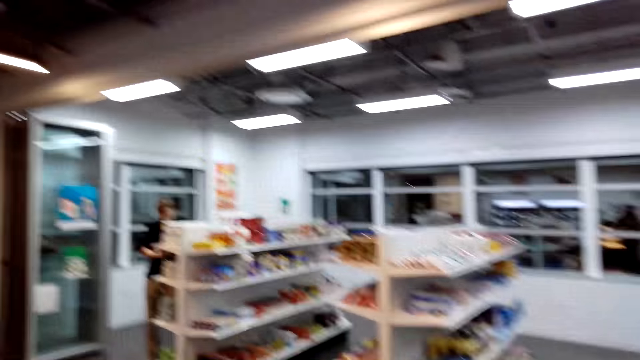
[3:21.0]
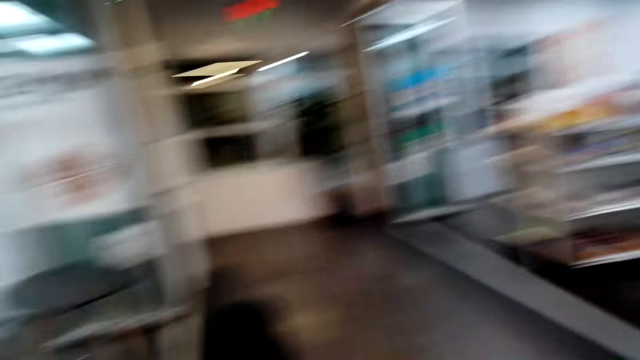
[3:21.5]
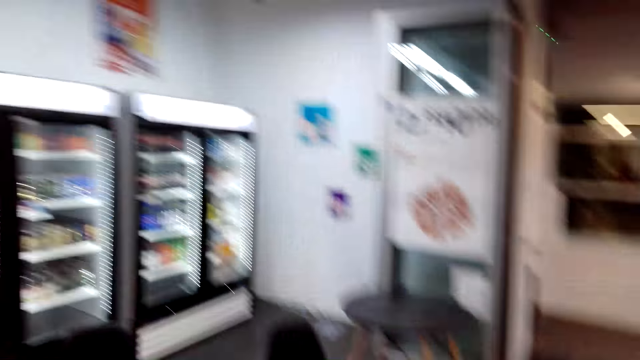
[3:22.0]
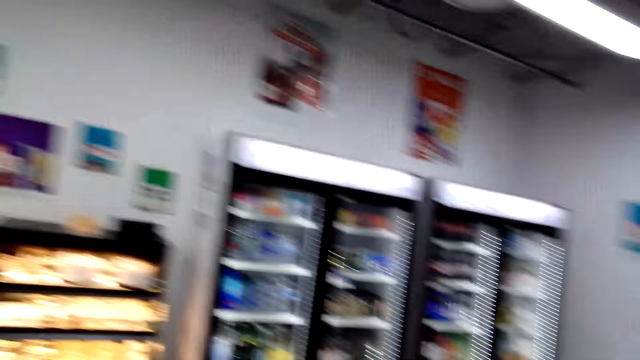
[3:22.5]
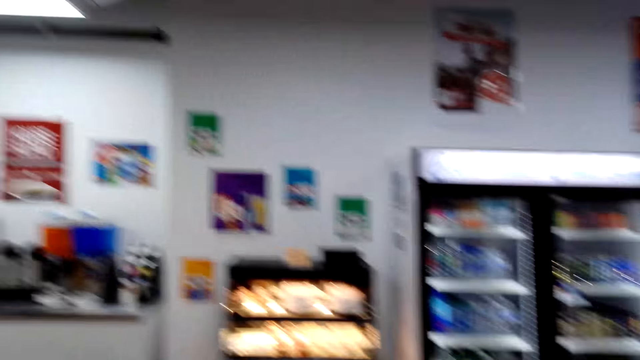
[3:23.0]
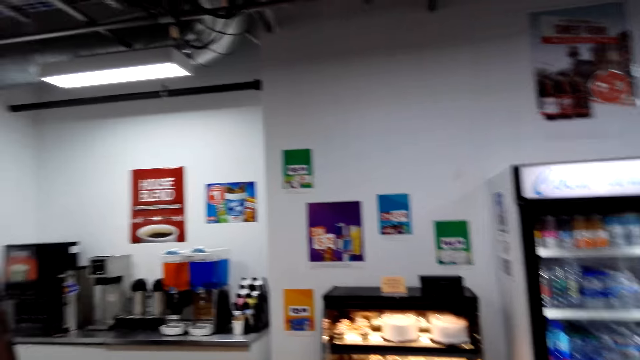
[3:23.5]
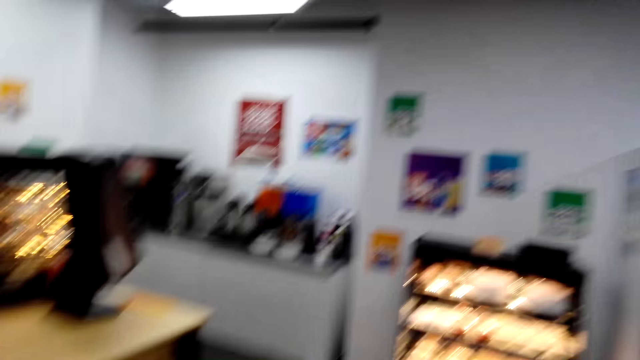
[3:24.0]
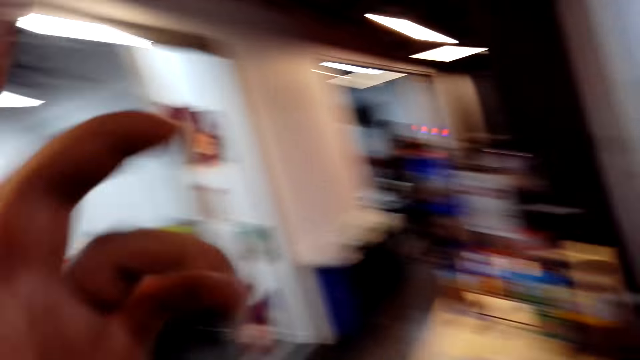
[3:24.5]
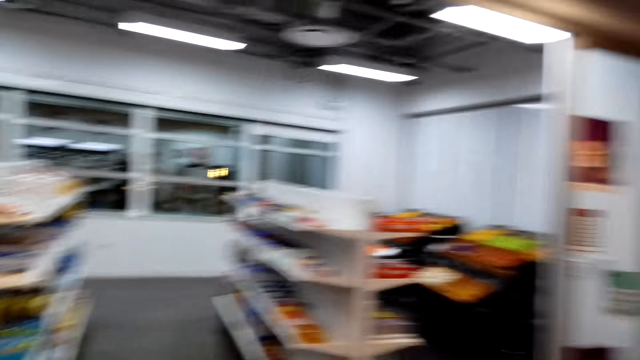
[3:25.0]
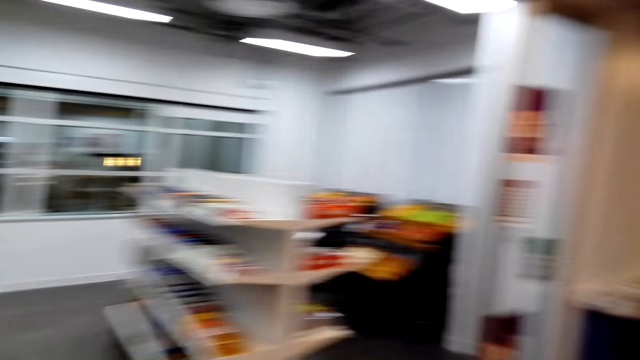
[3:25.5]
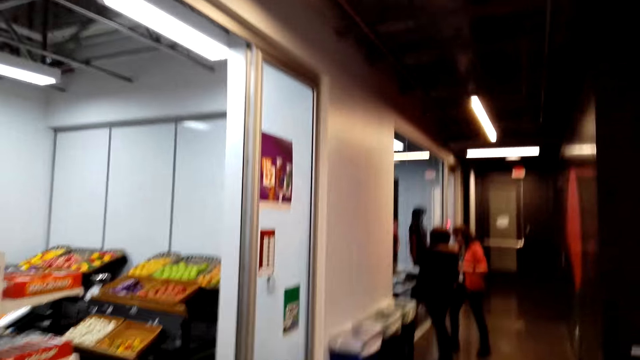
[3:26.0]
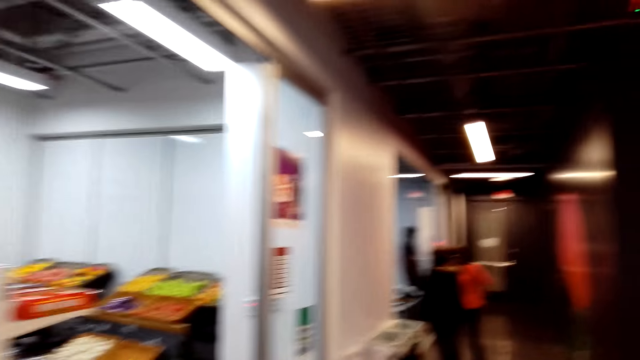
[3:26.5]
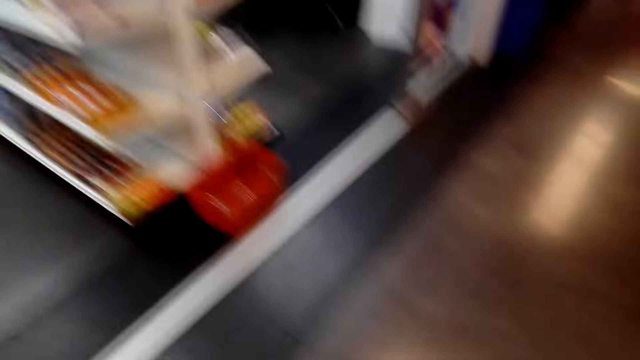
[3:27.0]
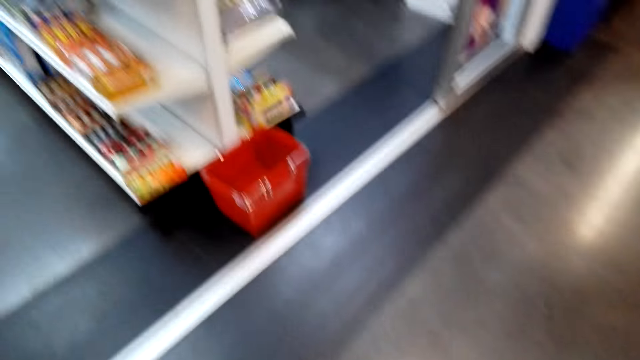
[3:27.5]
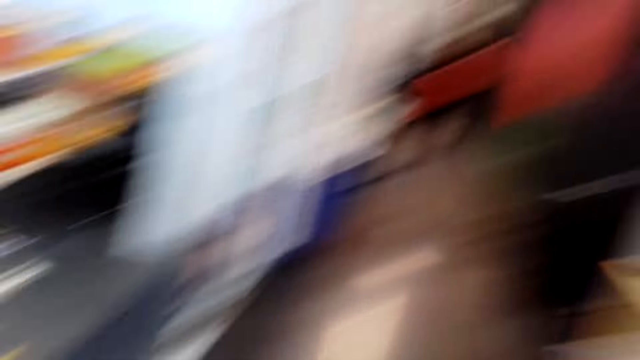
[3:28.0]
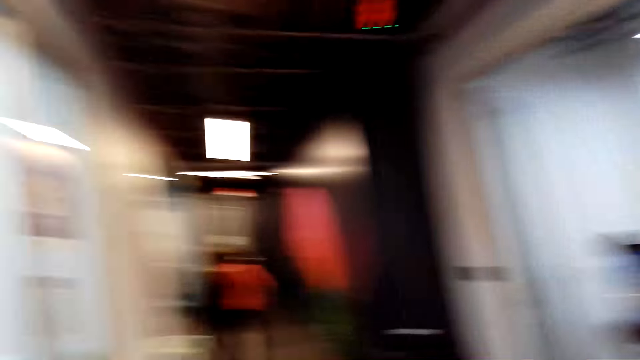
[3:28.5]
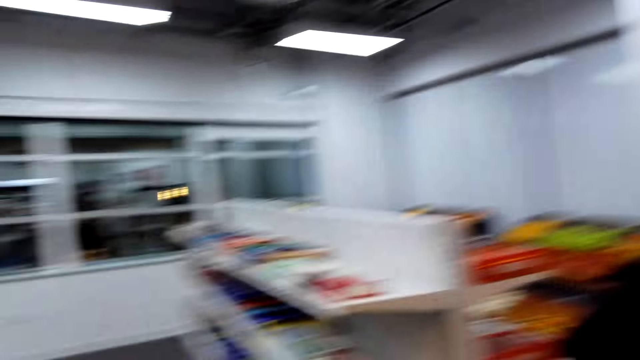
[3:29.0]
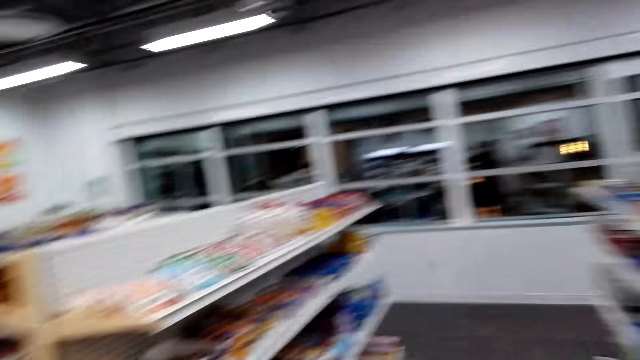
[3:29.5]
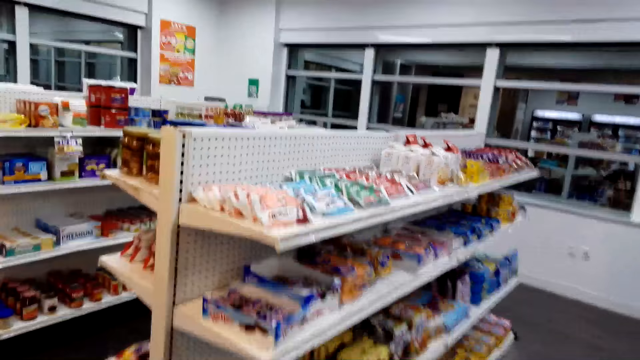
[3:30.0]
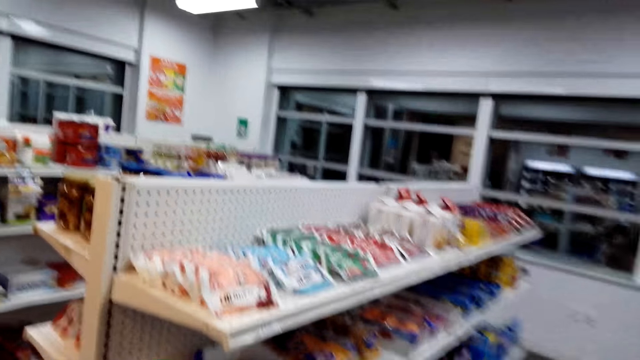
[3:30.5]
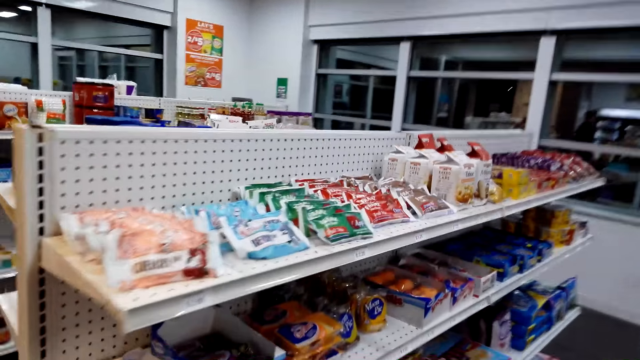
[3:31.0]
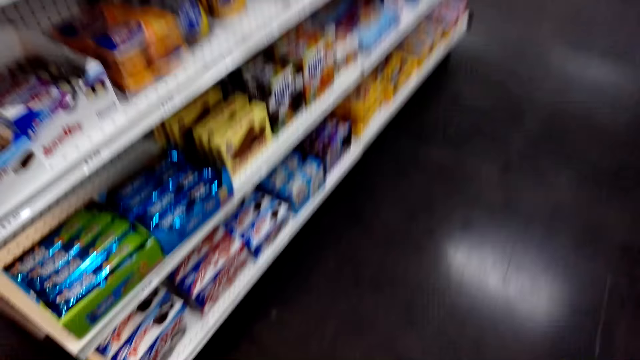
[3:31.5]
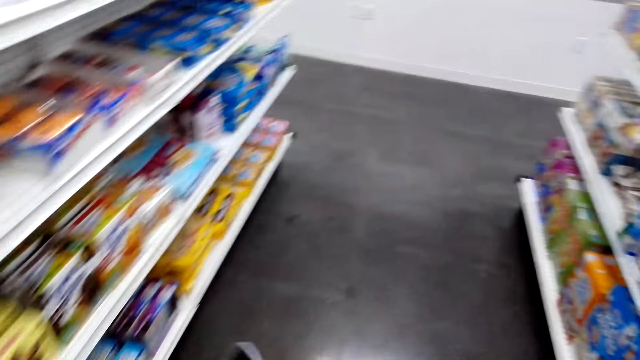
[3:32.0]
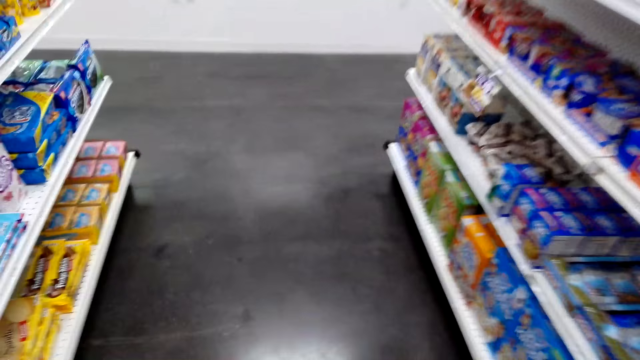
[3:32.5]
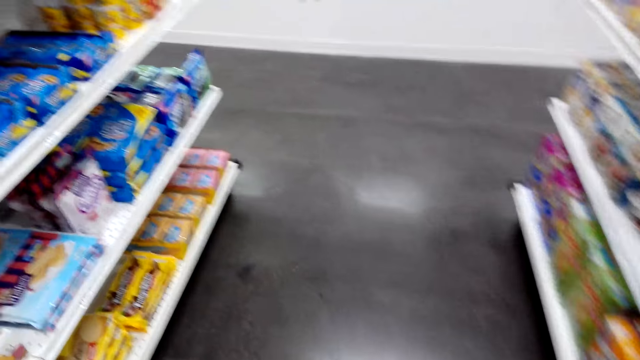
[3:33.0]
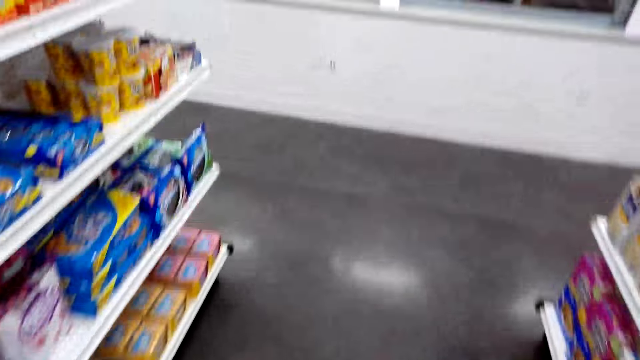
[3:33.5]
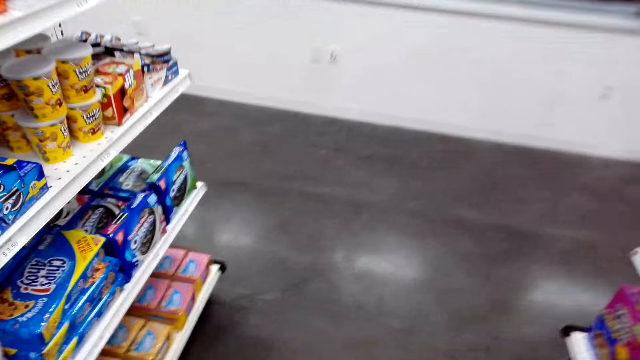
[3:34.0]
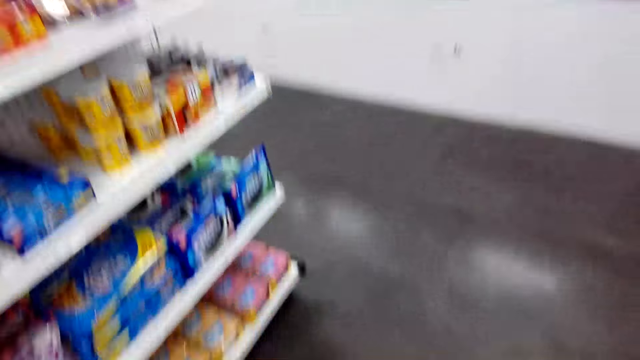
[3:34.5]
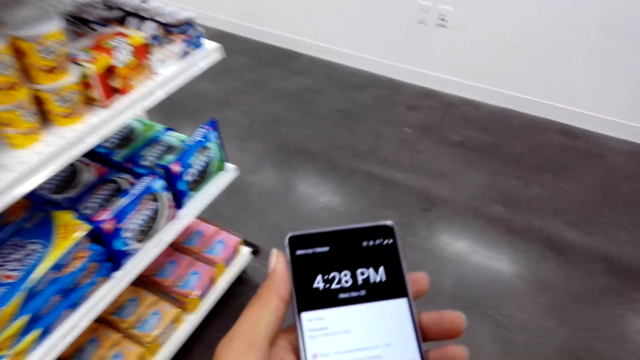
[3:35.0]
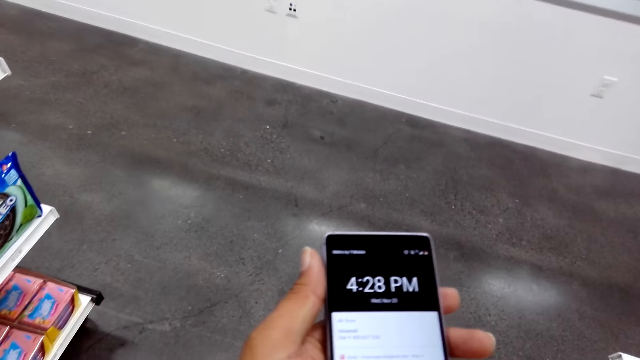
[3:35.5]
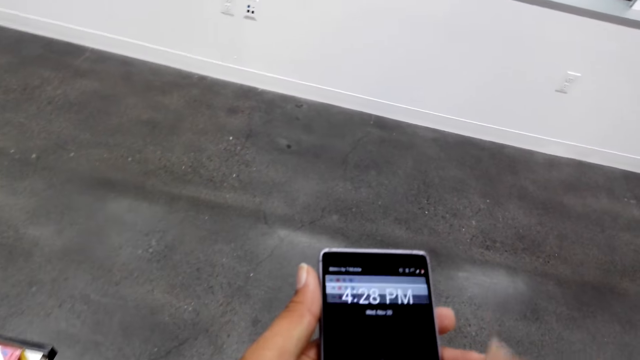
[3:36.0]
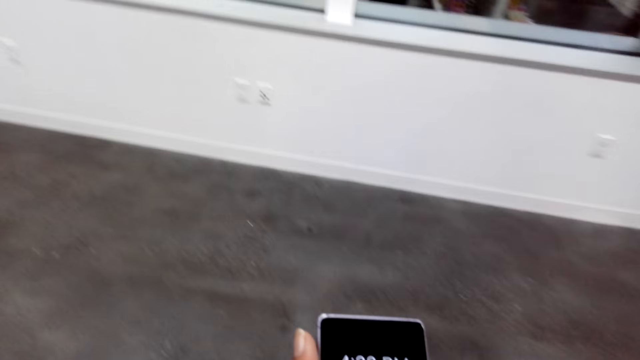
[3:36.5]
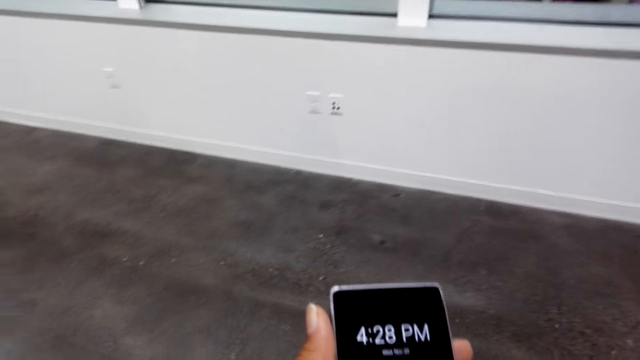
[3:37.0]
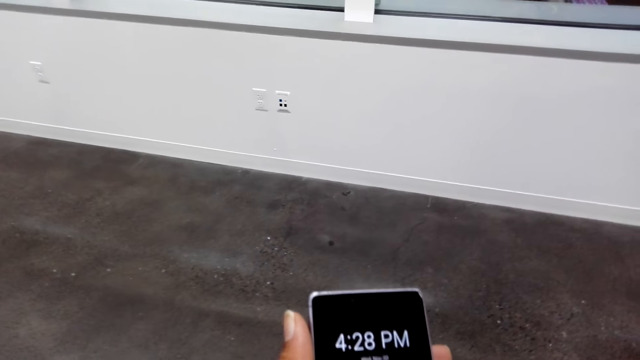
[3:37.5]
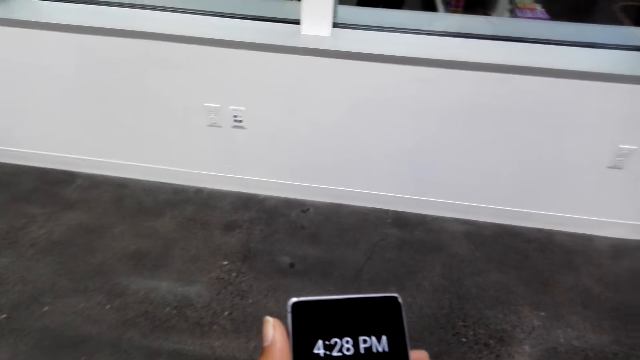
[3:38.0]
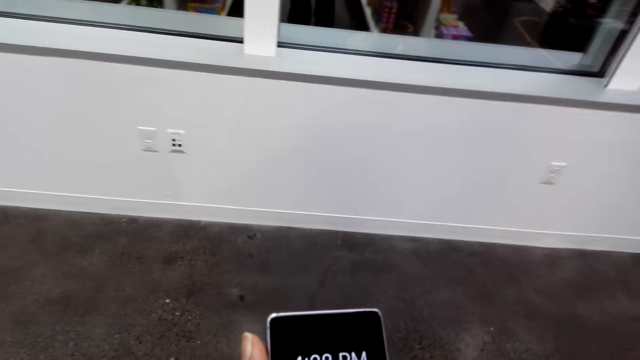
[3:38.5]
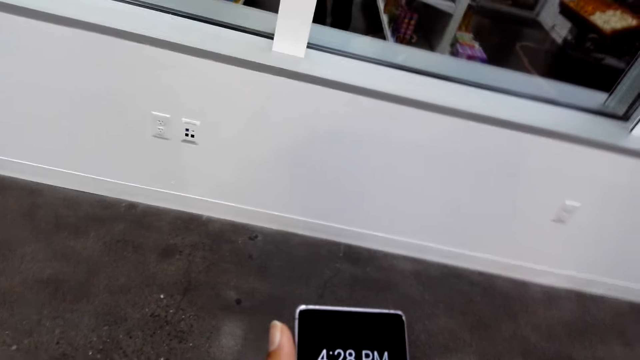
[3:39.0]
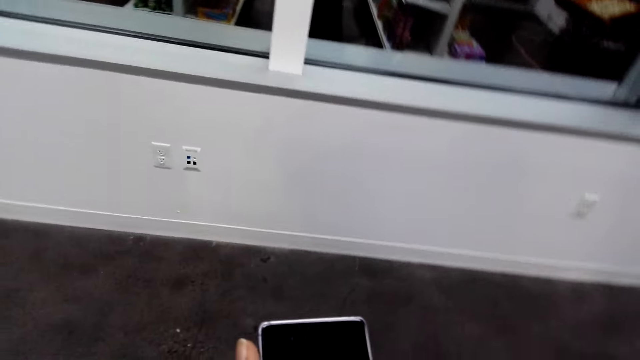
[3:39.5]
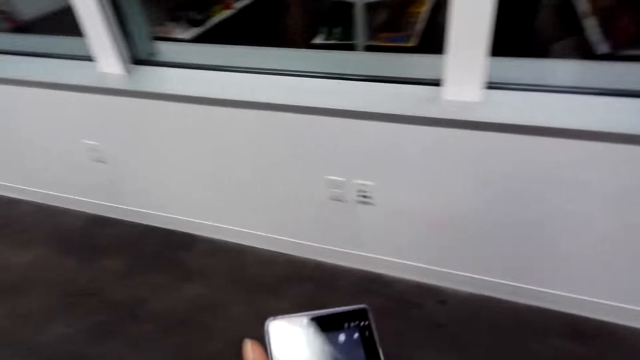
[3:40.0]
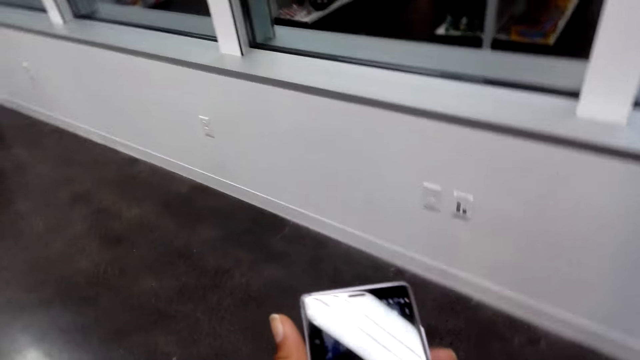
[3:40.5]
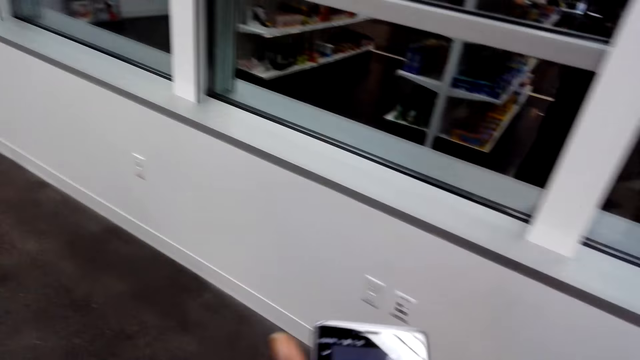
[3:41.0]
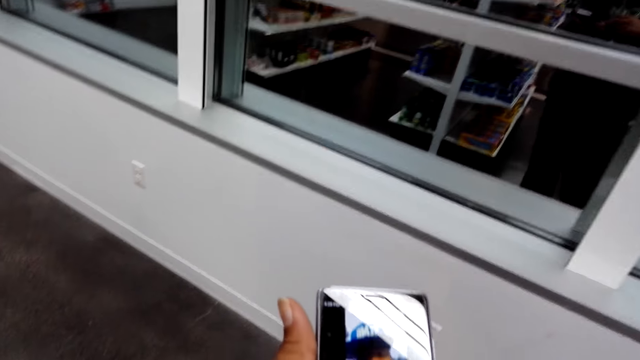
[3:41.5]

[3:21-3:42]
The camera wearer walks around. They pick up the phone. They operate the phone.
